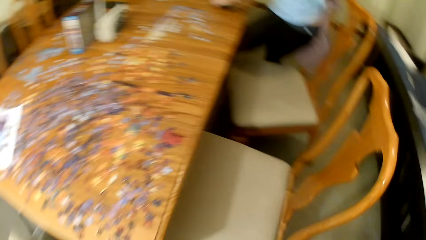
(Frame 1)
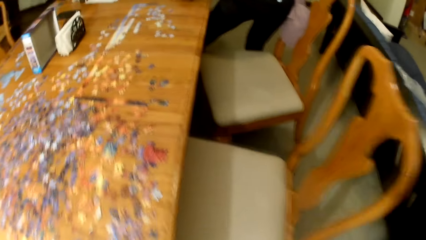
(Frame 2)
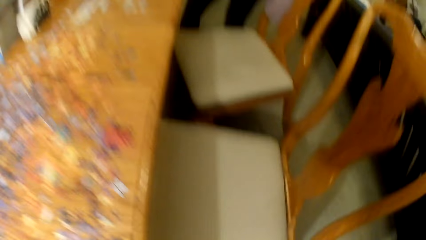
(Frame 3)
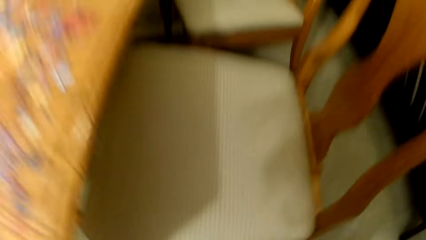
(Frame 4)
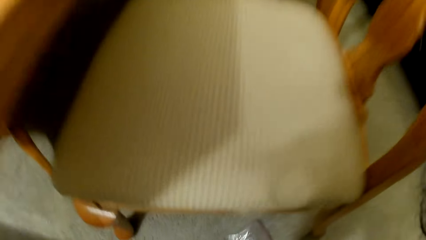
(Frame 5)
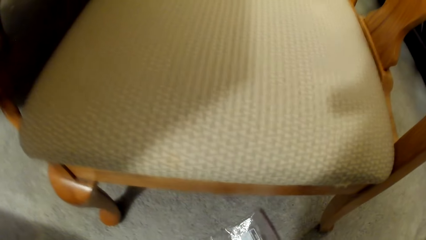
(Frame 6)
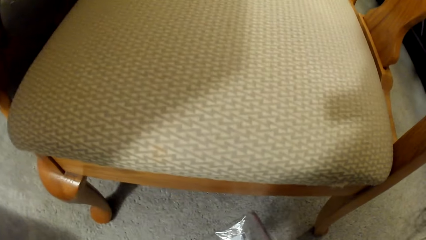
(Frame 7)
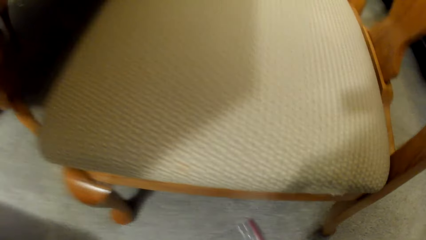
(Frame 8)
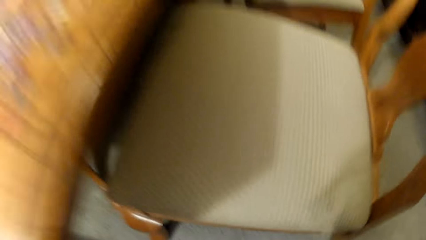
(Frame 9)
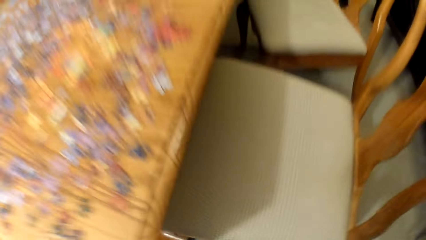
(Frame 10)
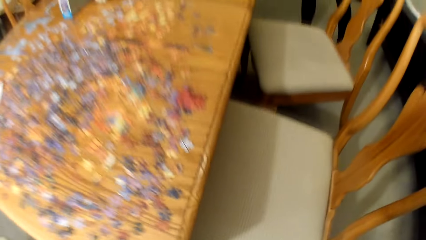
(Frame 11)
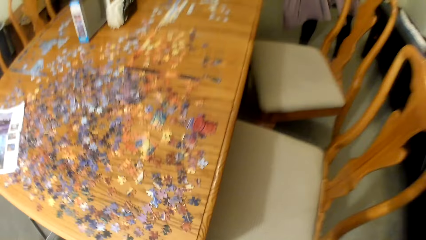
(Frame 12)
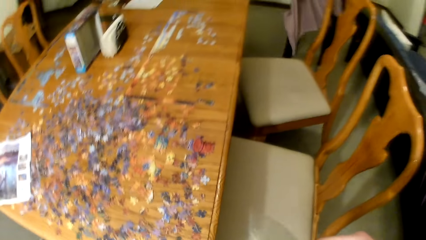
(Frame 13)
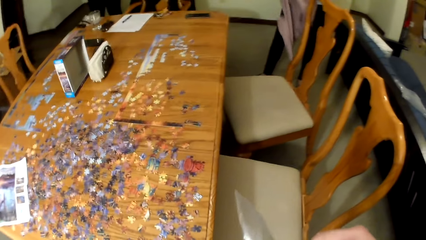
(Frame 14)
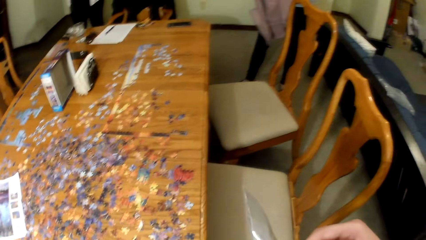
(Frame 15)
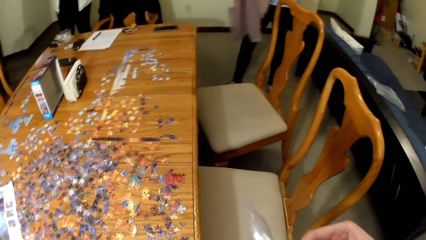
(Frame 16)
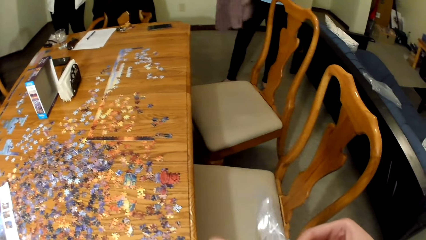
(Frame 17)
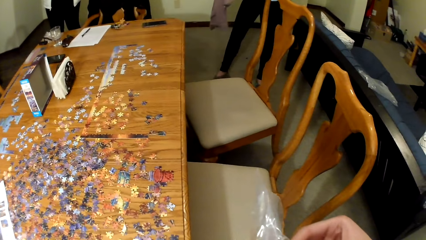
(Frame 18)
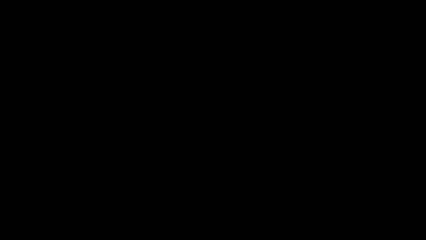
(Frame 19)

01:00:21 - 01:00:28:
The camera wearer picks up the paper on the floor.
